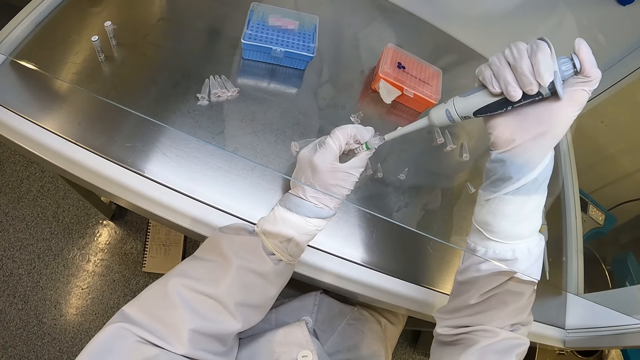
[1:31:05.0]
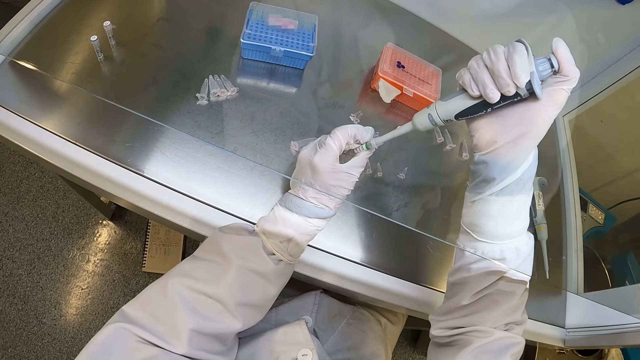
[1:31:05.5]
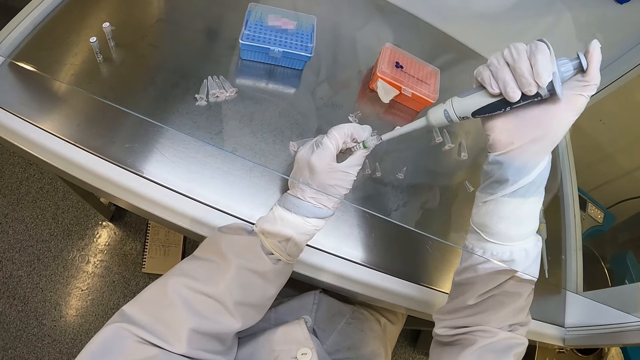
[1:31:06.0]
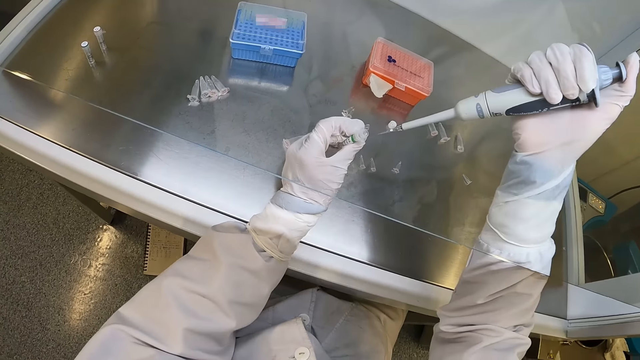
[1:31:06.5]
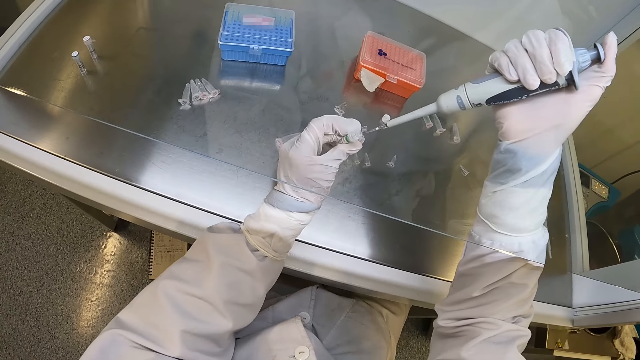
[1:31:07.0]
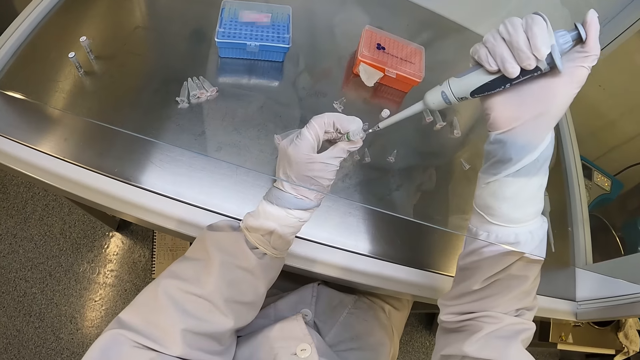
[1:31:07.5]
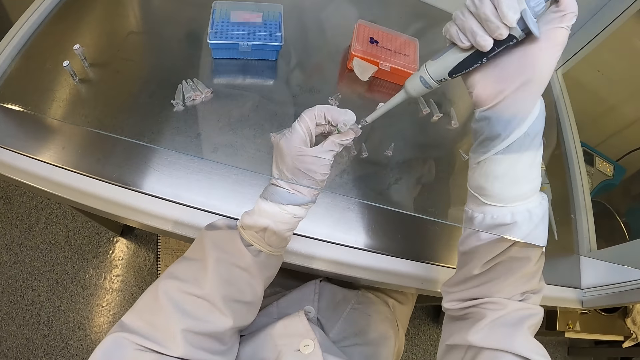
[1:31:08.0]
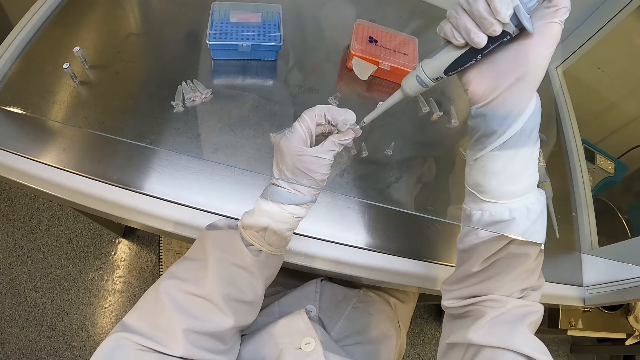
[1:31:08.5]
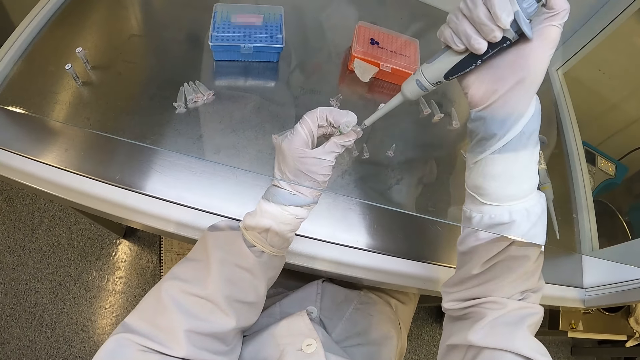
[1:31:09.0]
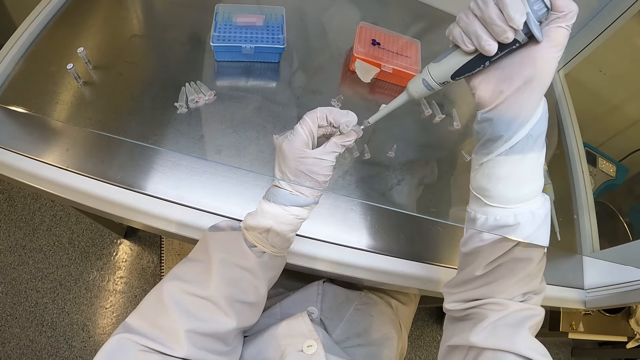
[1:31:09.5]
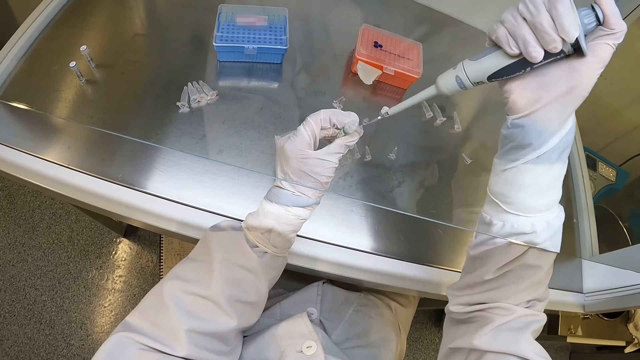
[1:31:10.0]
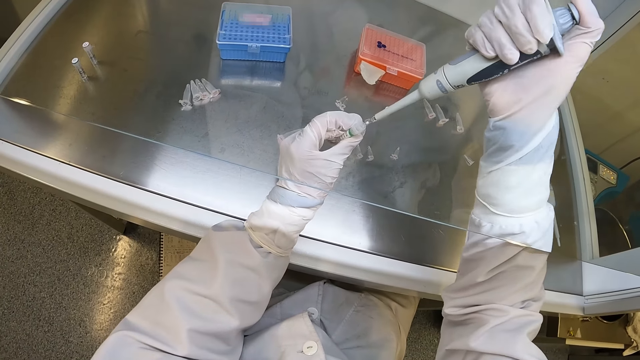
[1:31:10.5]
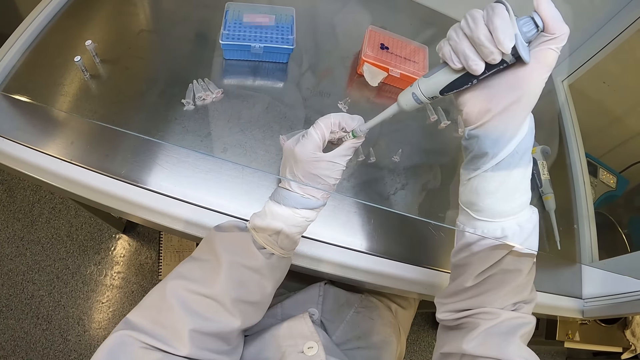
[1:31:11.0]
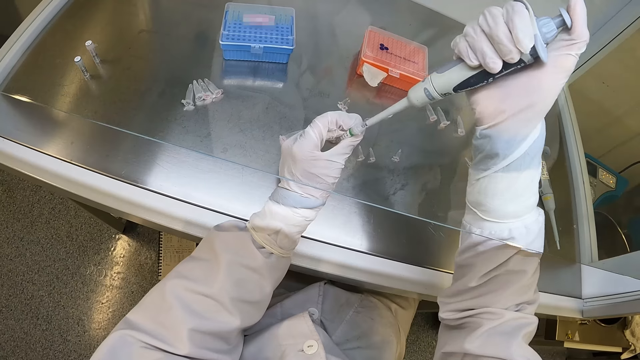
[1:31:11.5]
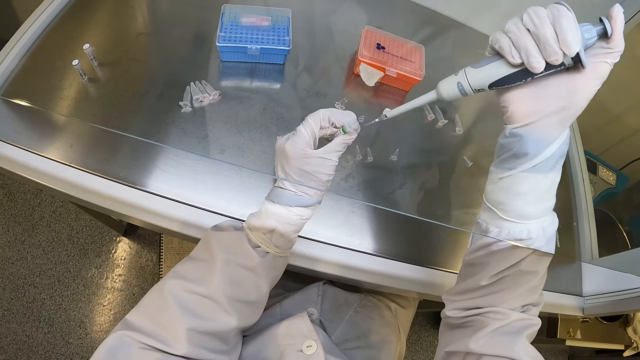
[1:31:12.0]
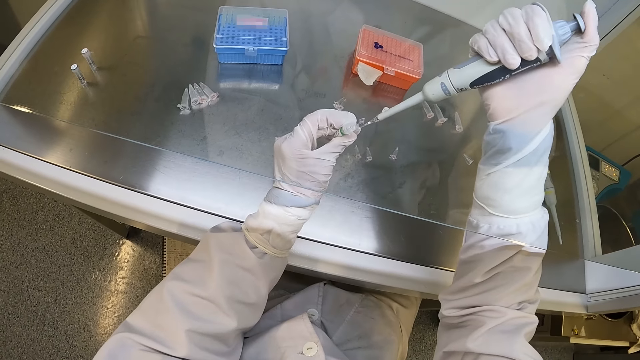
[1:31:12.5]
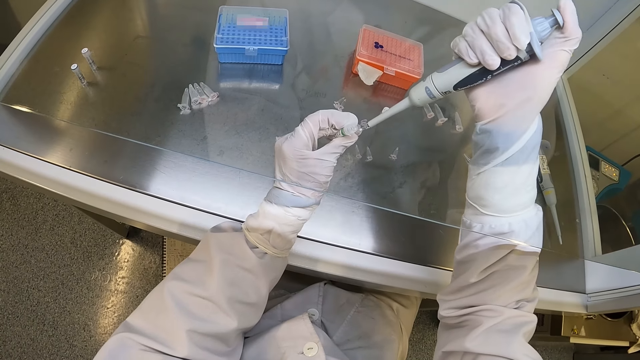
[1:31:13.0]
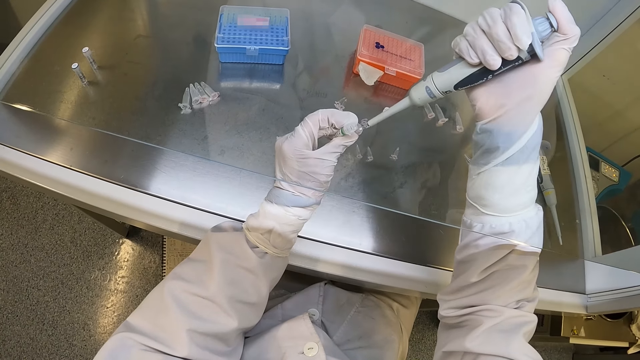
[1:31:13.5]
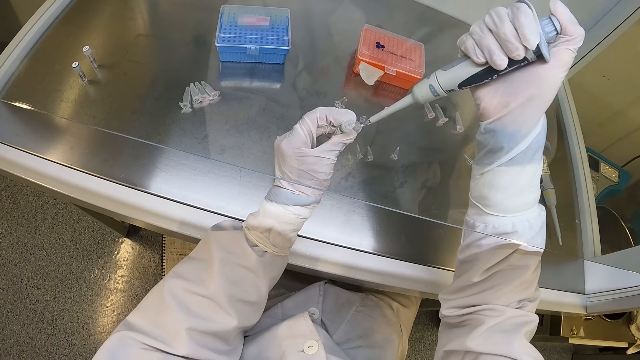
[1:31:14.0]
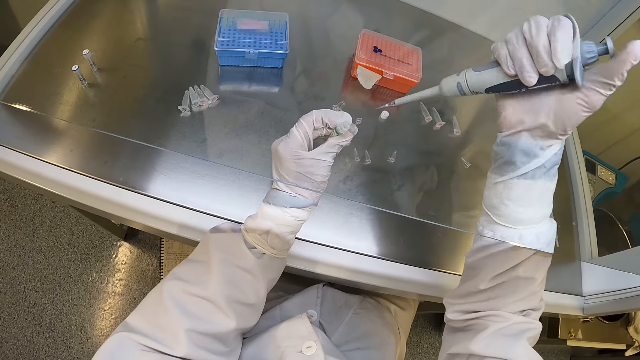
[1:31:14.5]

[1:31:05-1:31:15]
The camera wearer takes the liquid sample from the small glass bottle in his left hand with the pipette in his right hand. He removes the pipette in his right hand from the small glass bottle in his left hand. He holds the tube and holds the microtube. He presses the liquid out of the pipette with his right hand into the plastic container in his left hand. He inserts the pipette in his right hand into the small glass bottle in his left hand. He holds the microtube and holds the tube. He takes the liquid sample from the small glass bottle in his left hand with the pipette in his right hand. He removes the pipette in his right hand from the small glass bottle in his left hand. He holds the tube and holds the microtube. He presses the liquid out of the pipette with his right hand into the plastic container in his left hand.

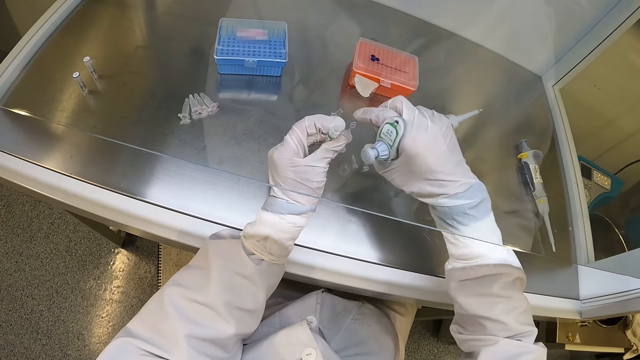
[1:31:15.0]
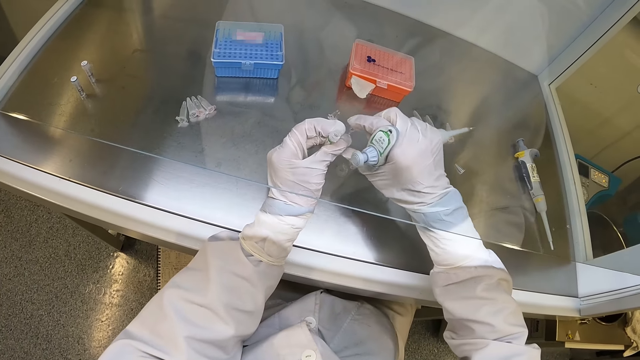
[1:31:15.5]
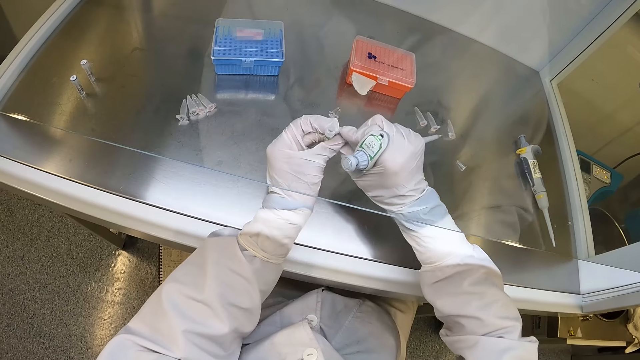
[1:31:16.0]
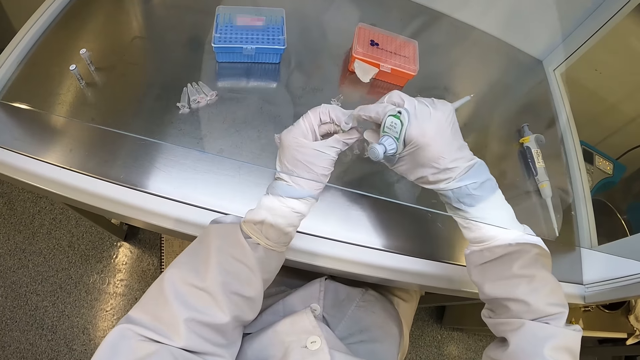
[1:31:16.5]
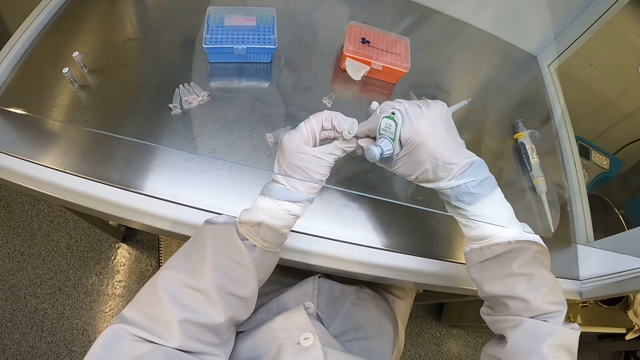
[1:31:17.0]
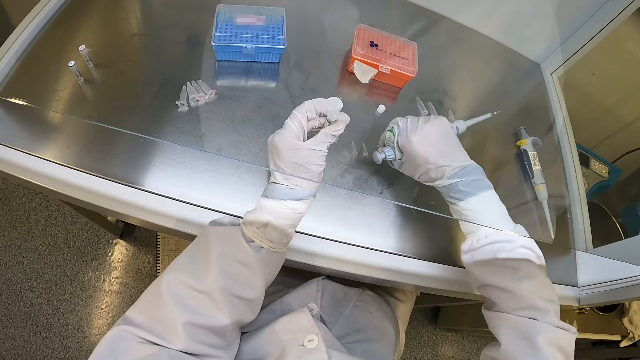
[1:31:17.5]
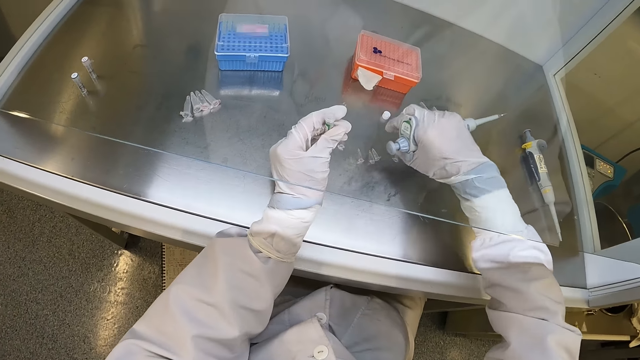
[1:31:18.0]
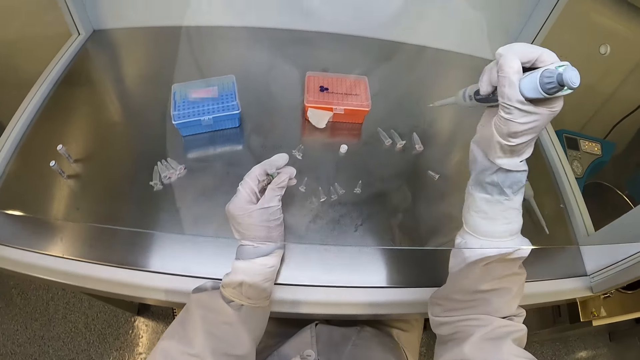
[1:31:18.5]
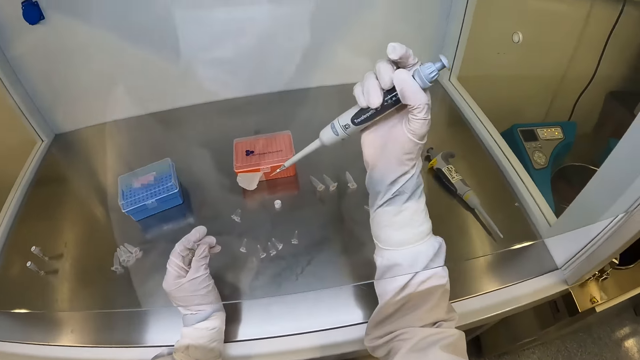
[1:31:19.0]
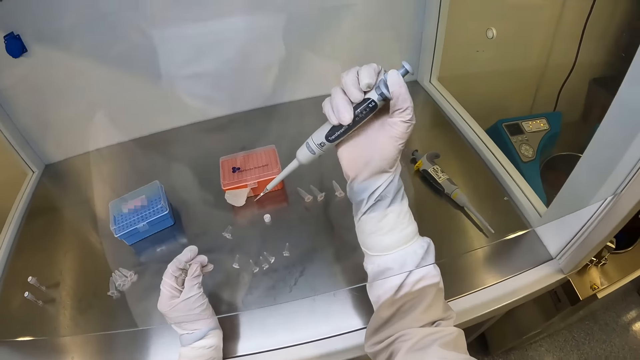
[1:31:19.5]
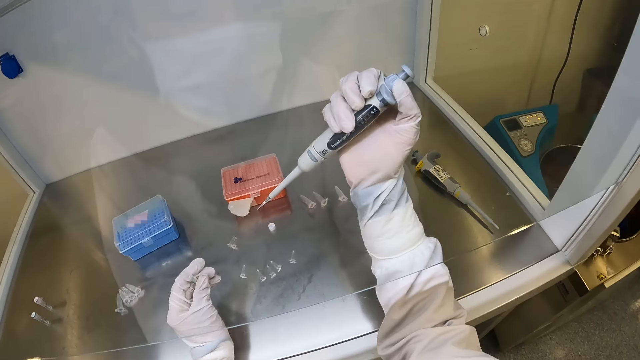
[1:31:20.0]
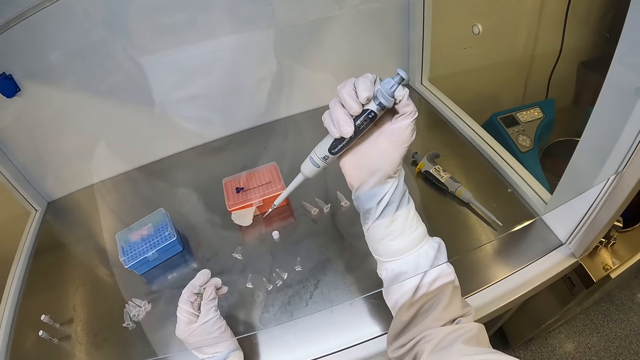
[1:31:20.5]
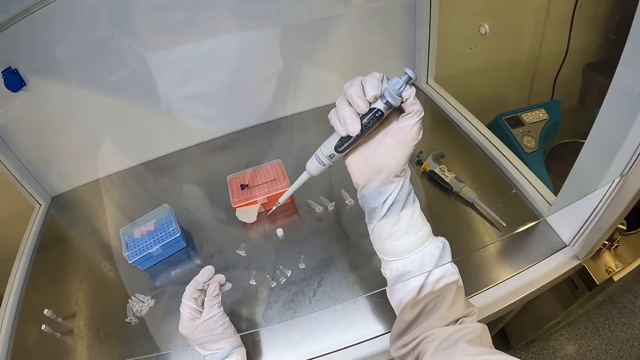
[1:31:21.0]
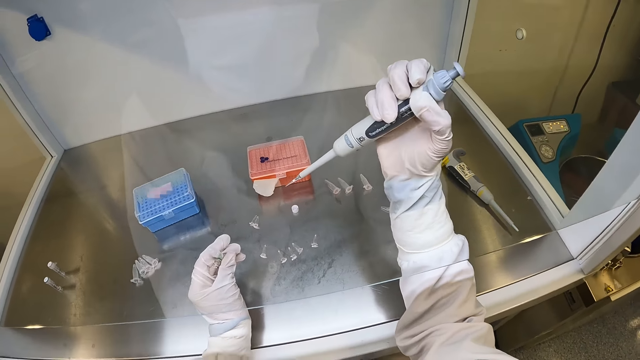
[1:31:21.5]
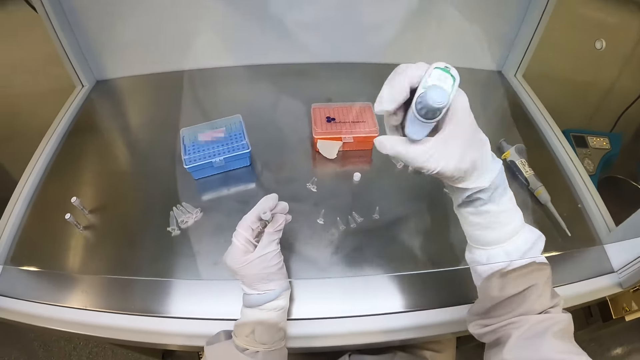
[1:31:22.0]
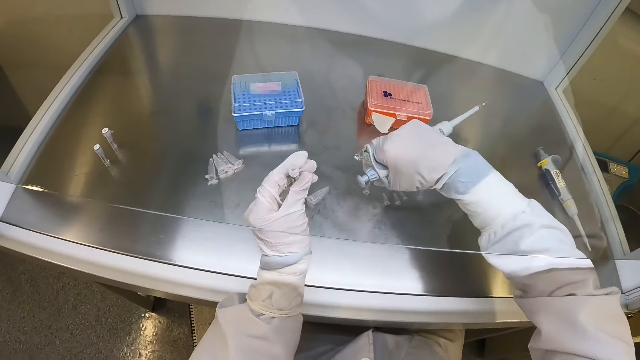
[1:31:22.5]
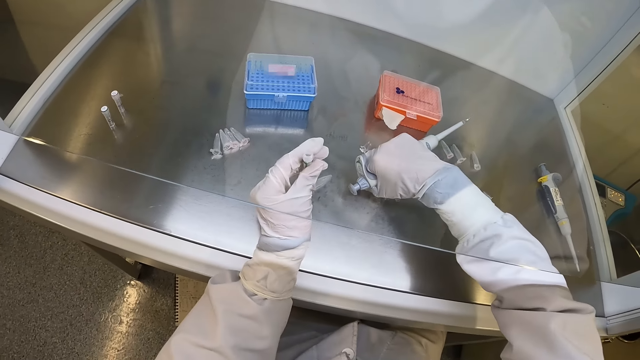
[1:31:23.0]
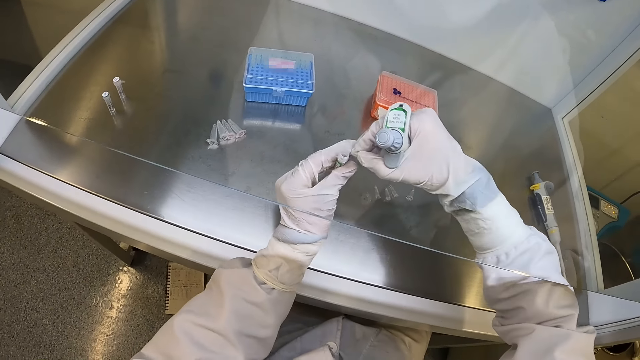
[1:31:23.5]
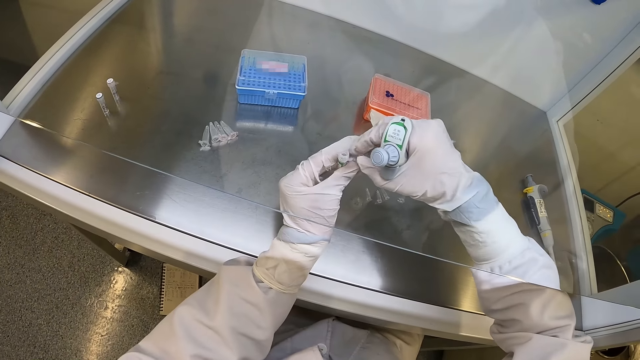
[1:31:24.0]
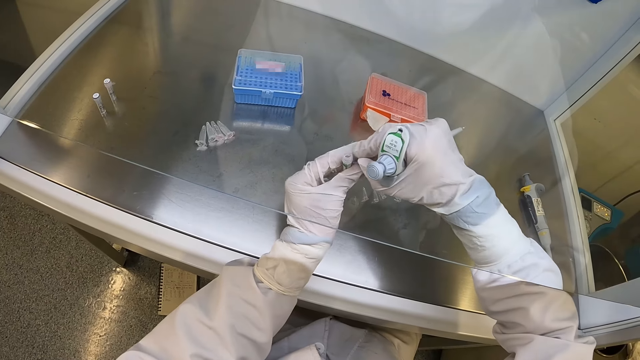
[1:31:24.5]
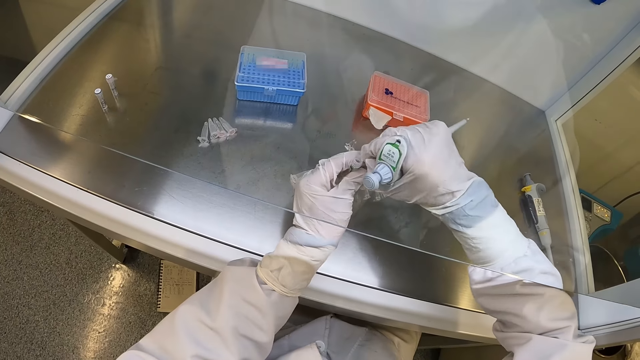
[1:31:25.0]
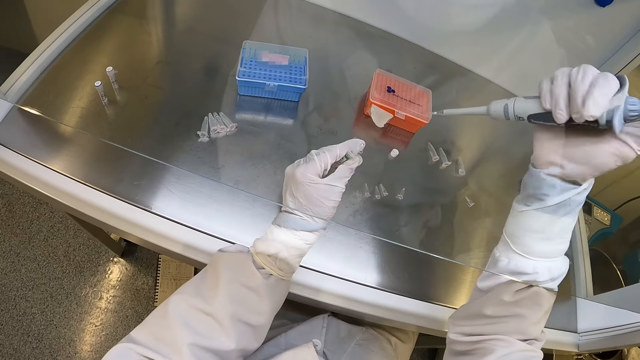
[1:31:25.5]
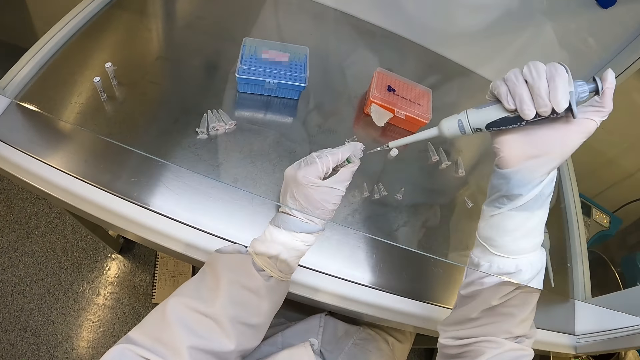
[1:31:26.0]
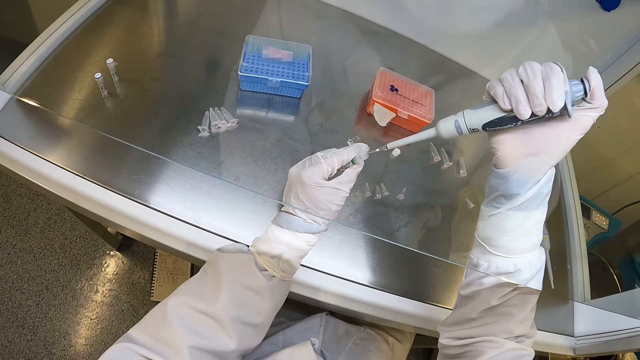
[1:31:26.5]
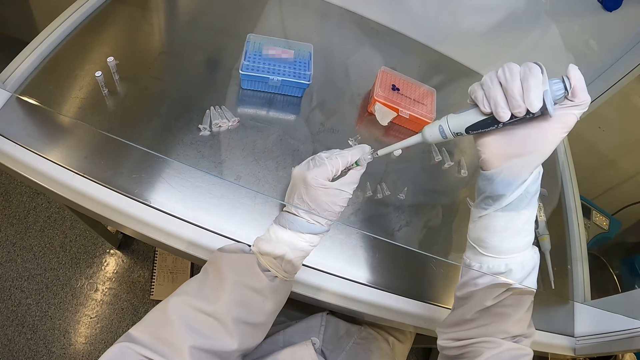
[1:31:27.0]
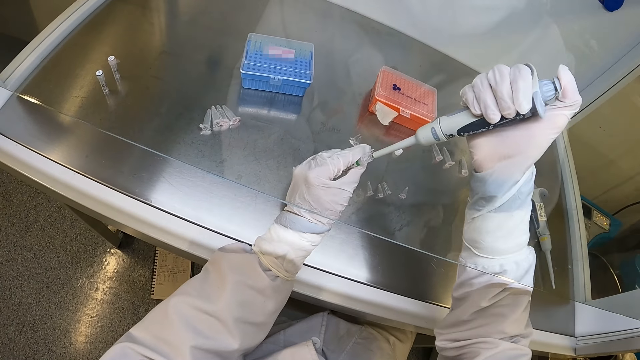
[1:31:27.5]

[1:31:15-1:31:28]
The camera wearer holds the micropipette and holds the tube. He closes the plastic container in his left hand with his right hand. He collects the plastic container from his left hand with his right hand. He holds the tube and holds the micropipette. He drops the plastic container on the table with his right hand. He holds the tube. He adjusts the plunger of the pipette with his right hand. He holds the micropipette and holds the tube. He picks up the plastic container from the table with his right hand. He holds the plastic container with both hands. He holds the tube and holds the micropipette. He opens the plastic container in his left hand with his right hand. He draws liquid from the tube with the micropipette and holds the tube. He inserts the pipette in his right hand into the small glass bottle in his left hand.
